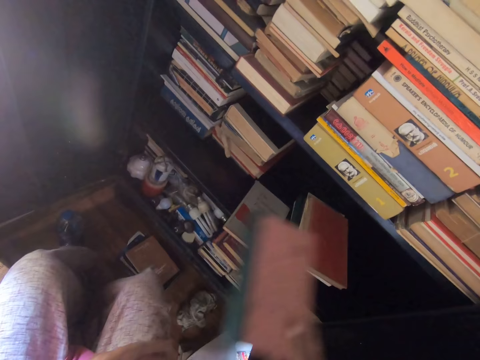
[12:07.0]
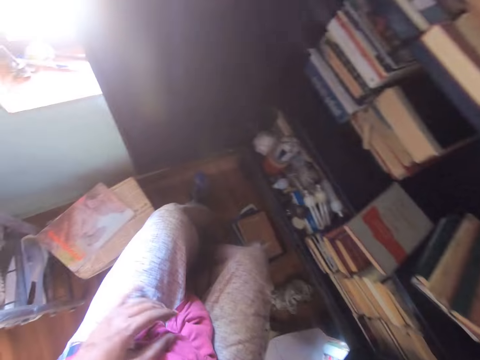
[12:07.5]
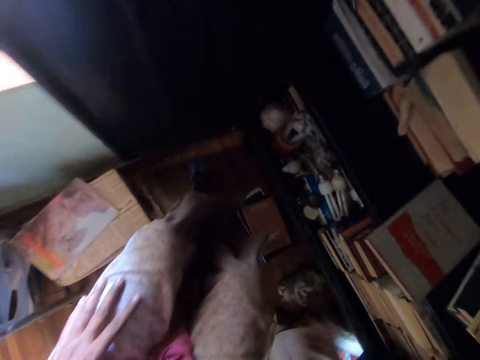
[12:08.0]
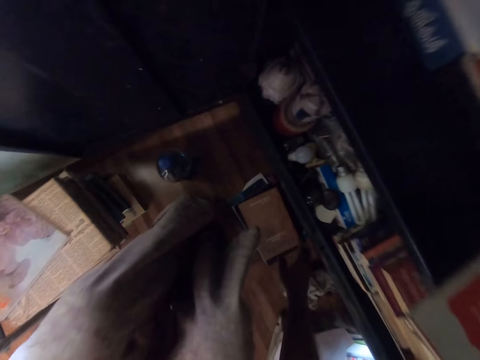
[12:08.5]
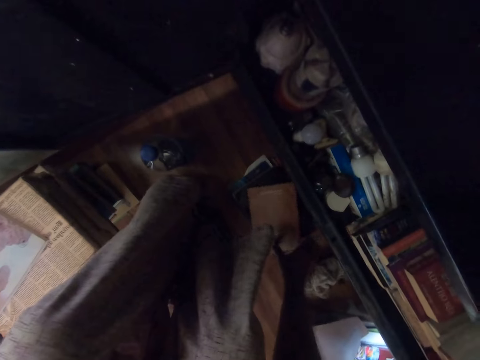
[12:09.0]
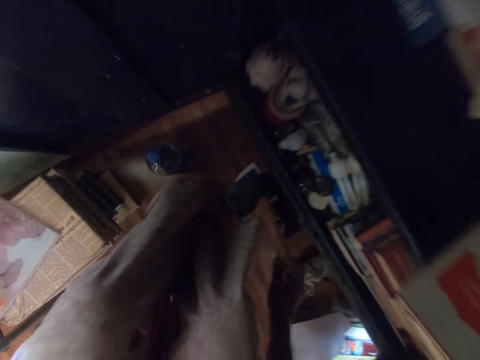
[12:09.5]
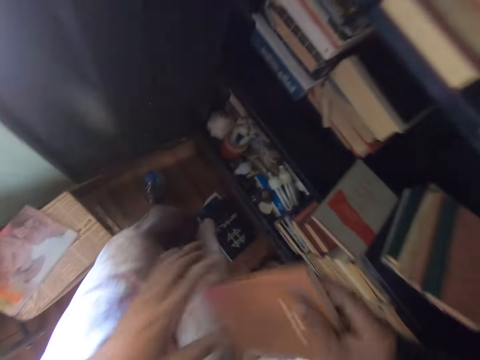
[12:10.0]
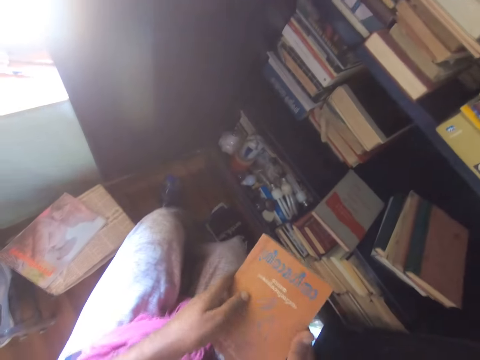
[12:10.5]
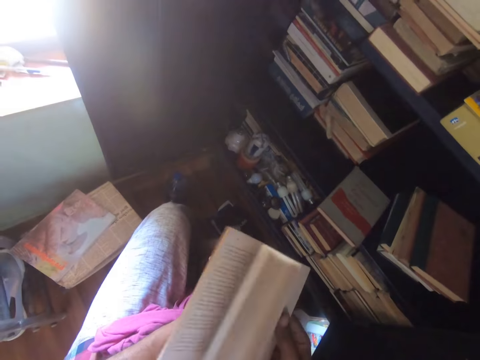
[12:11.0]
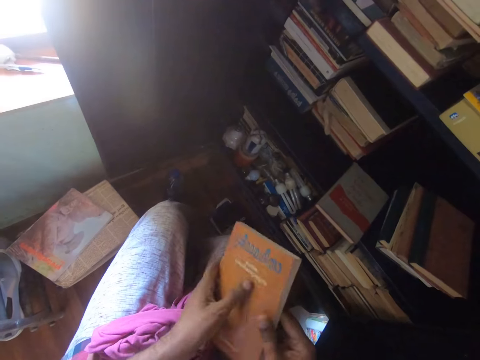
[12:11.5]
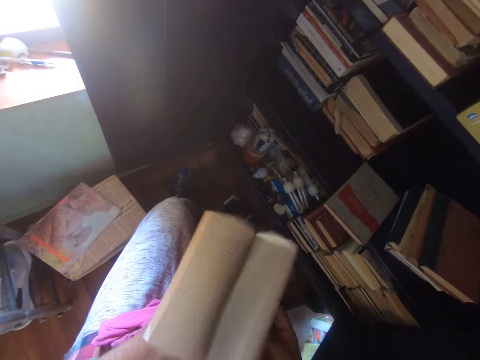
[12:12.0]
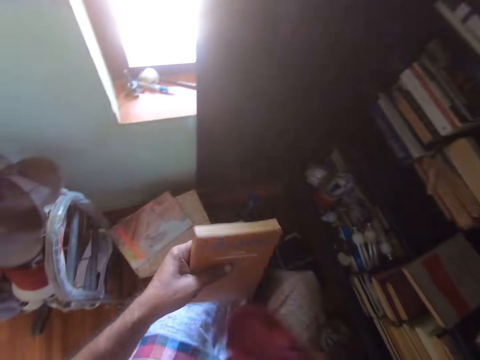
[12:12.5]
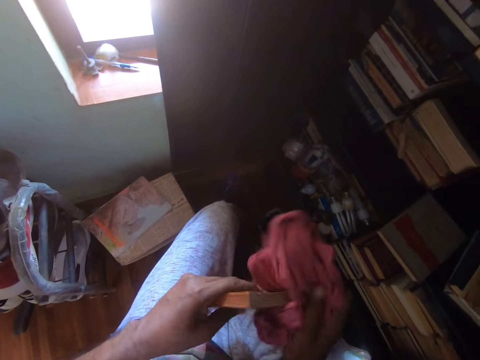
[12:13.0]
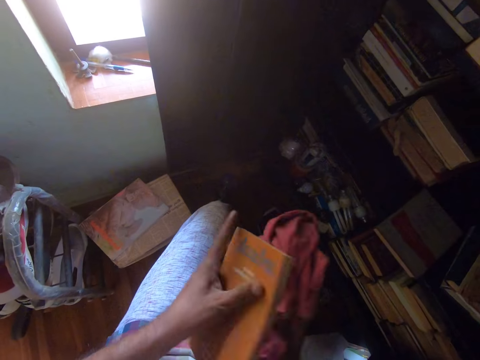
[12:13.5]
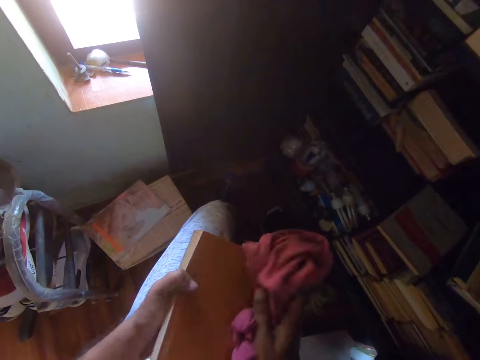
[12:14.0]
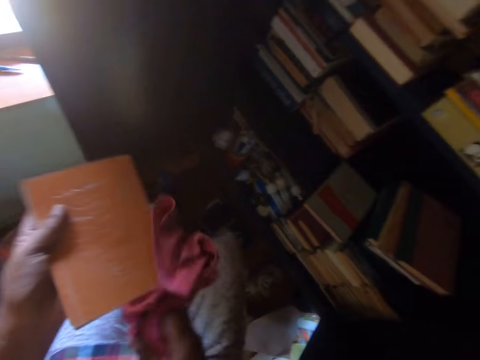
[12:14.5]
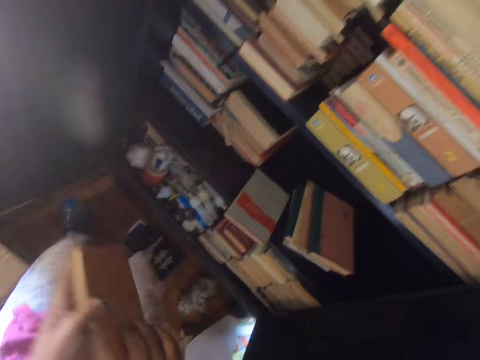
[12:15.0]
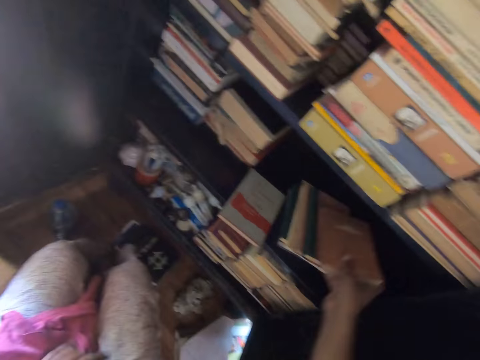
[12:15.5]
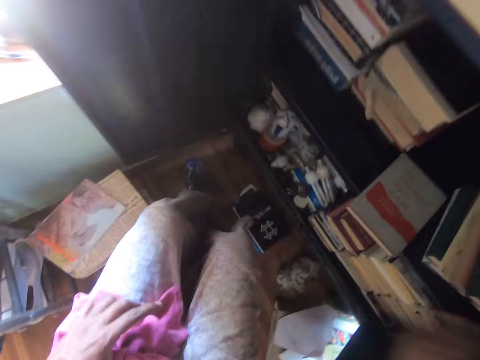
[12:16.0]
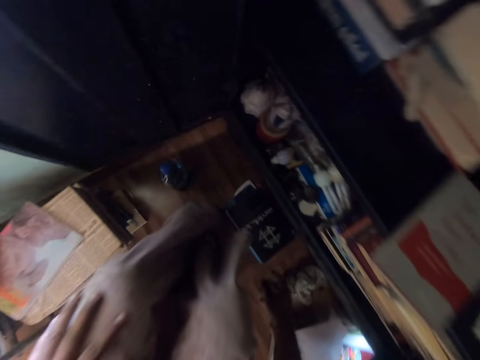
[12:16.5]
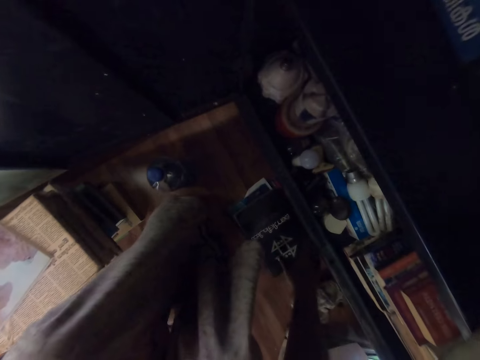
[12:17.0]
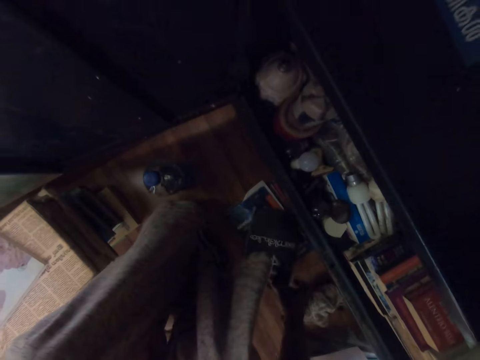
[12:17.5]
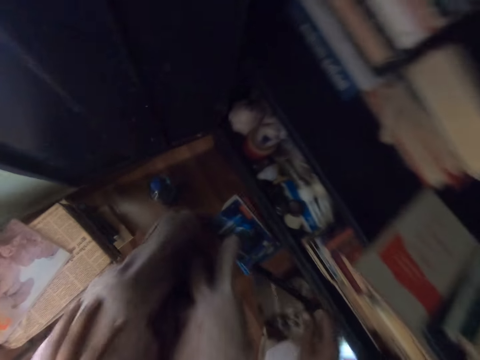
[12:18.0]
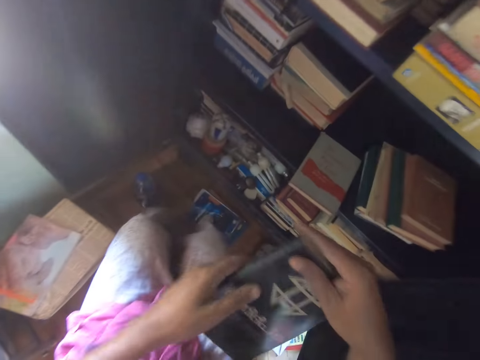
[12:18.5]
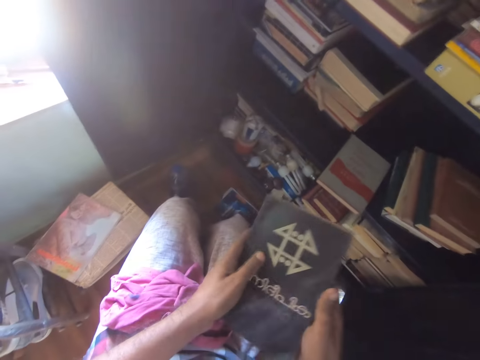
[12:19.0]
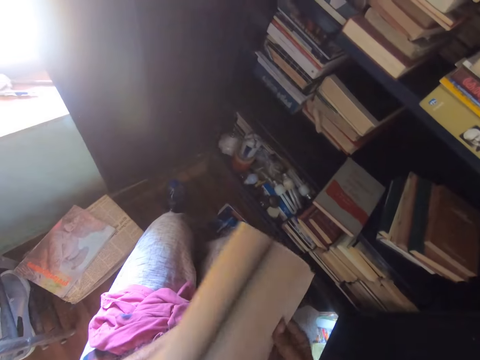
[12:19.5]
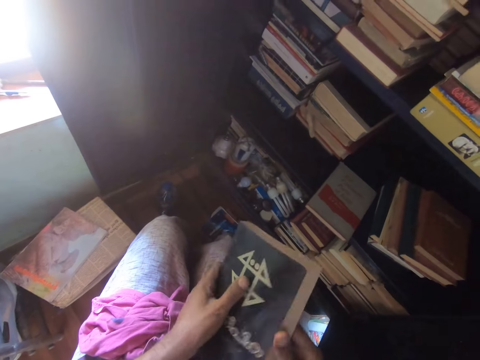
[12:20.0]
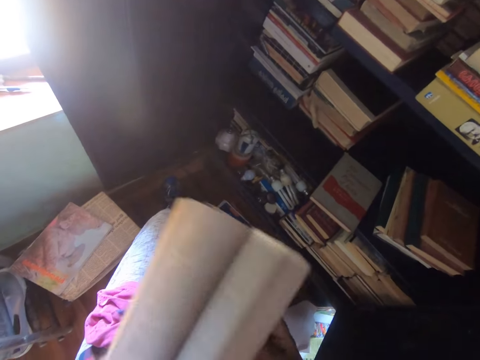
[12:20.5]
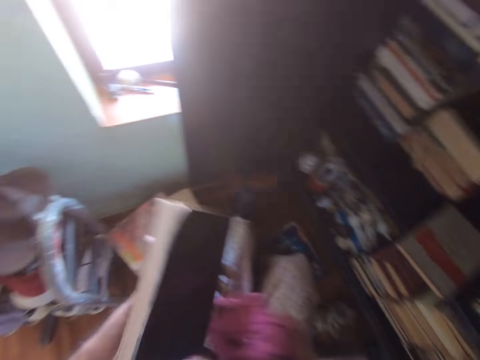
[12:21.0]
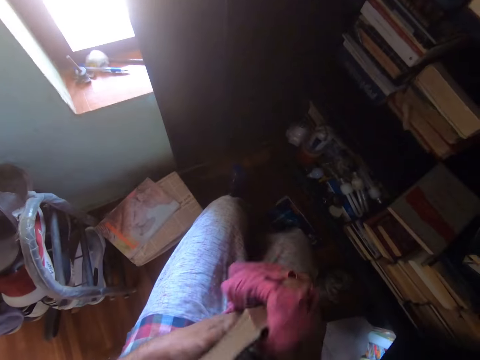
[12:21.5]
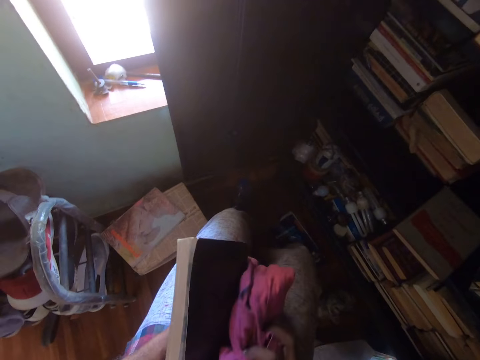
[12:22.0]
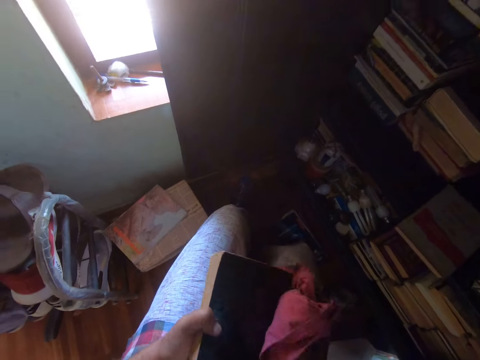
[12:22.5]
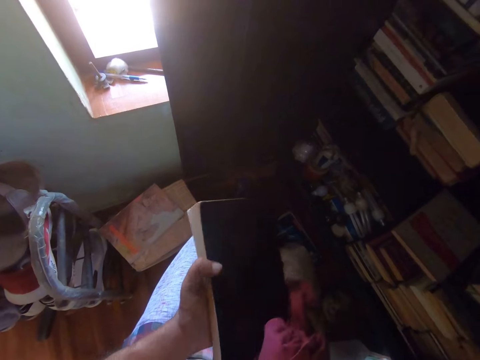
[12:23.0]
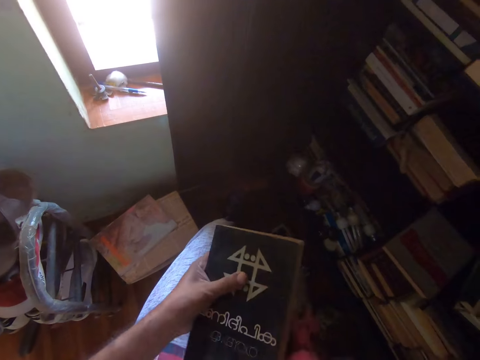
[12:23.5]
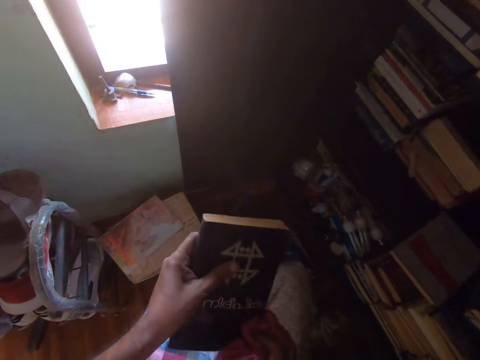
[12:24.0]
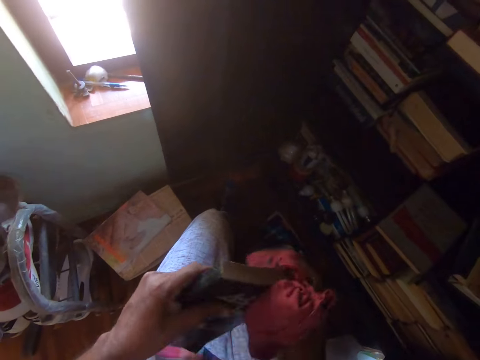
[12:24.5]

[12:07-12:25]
The camera wearer puts the books on the shelf. They pick up the book, peruse the book, and open the book. They pick up a hand towel. They wipe the book with a cloth. They put the hand towel on the thighs. They put the books on the shelf. They pick up the book, peruse the book, and open the book. They pick up the hand towel and wipe the book with the cloth.

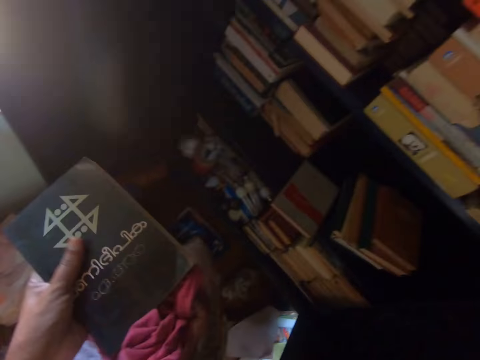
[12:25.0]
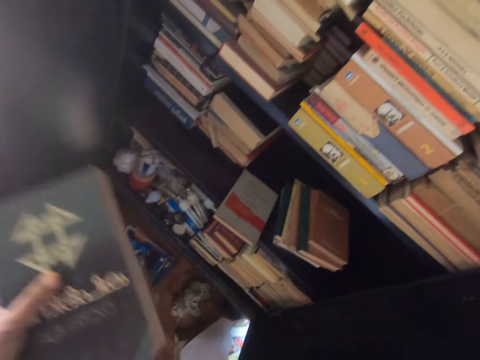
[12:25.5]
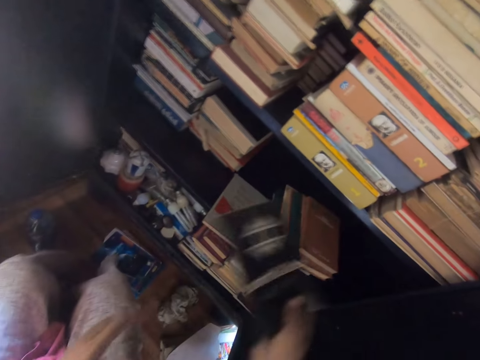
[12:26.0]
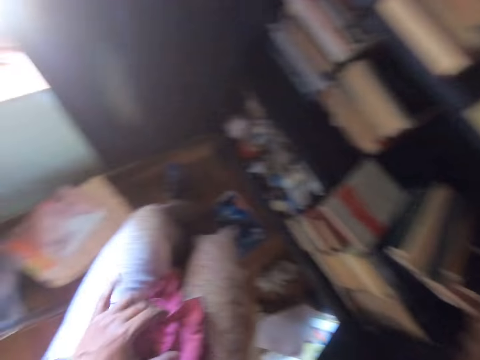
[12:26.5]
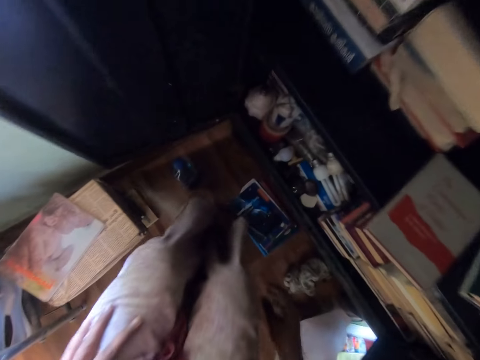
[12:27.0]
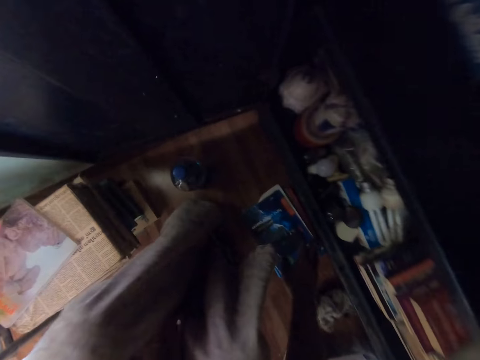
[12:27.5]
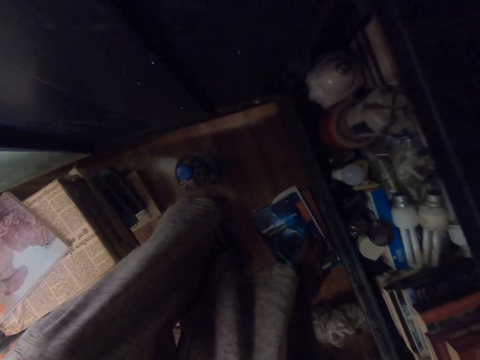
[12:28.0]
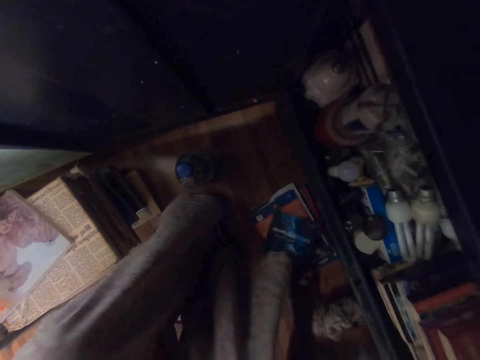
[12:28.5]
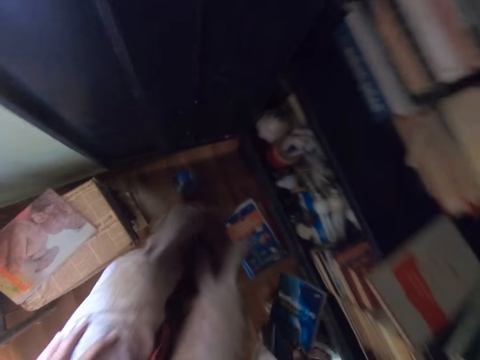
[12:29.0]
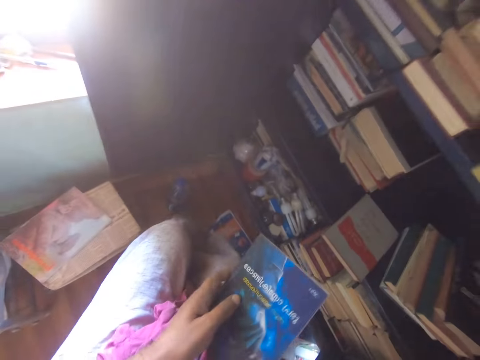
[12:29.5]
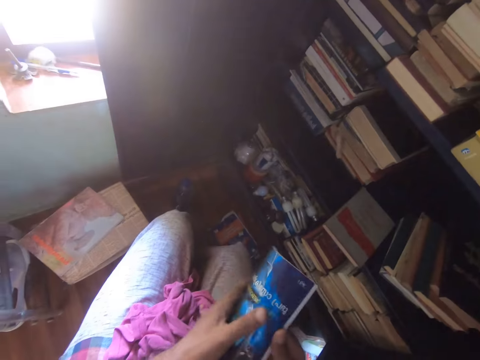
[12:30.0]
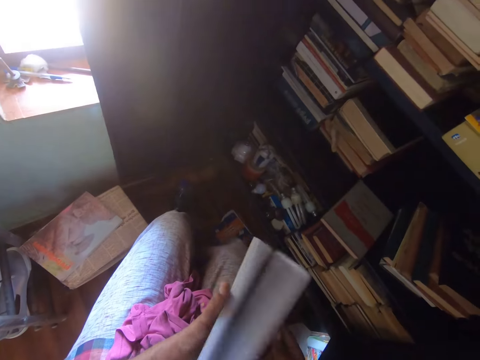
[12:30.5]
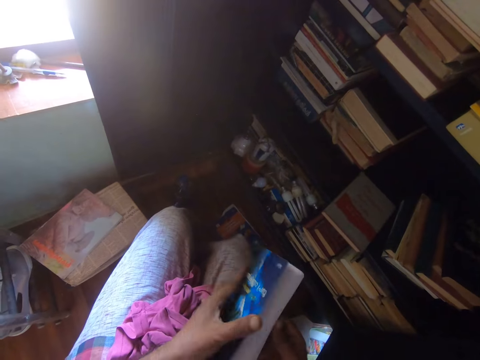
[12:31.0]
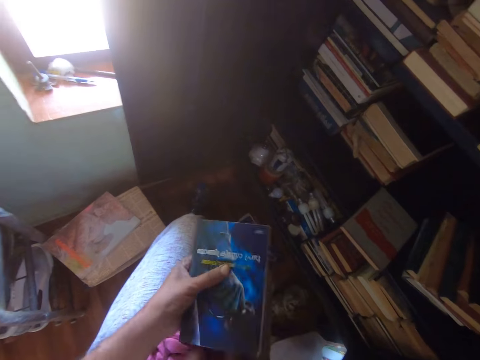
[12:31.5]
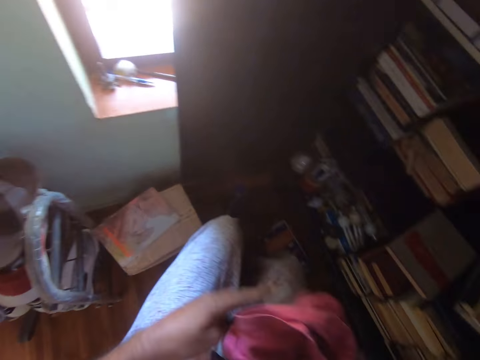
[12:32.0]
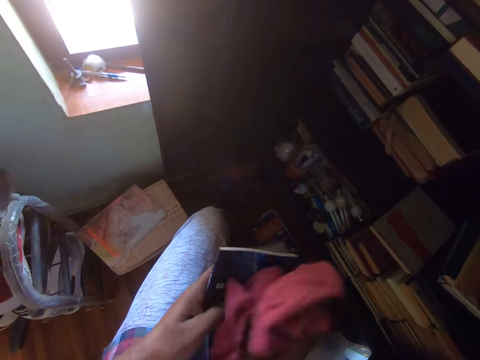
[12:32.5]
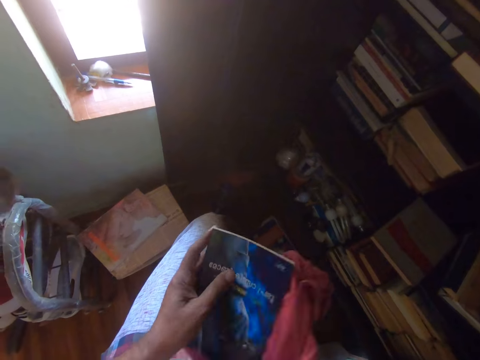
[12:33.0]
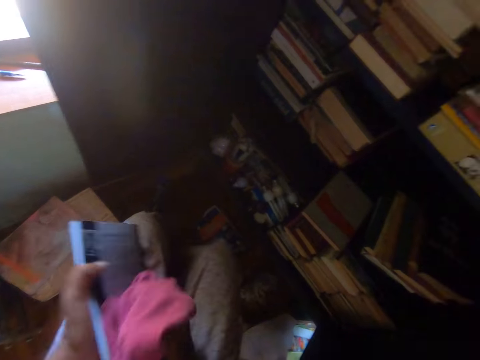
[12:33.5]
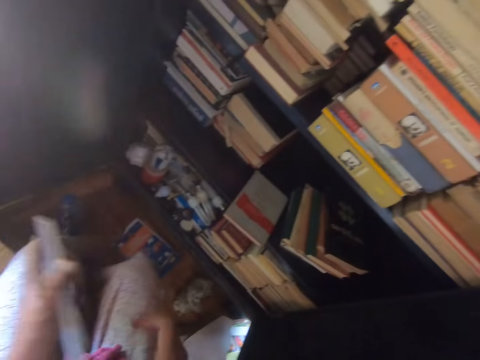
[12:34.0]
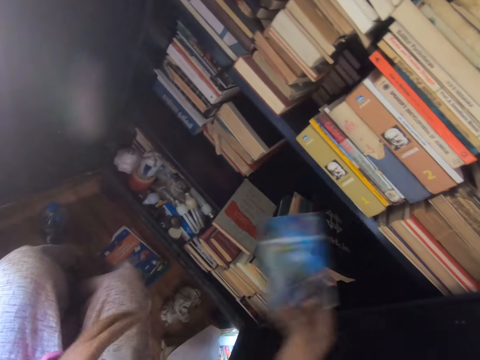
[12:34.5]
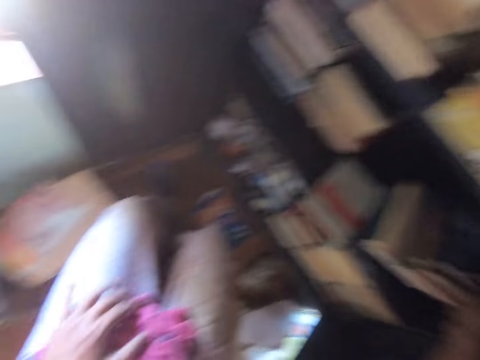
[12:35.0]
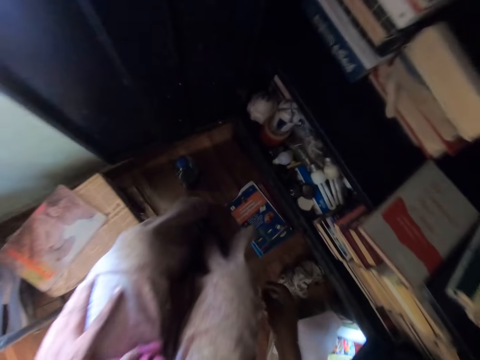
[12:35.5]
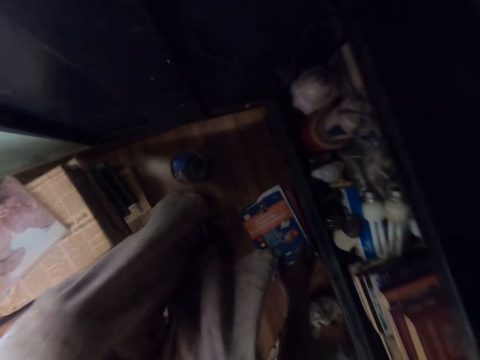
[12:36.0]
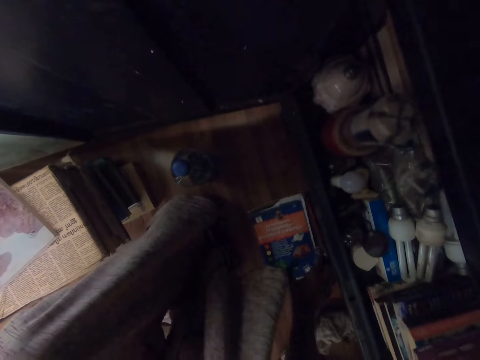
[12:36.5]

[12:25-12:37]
The camera wearer puts a hand towel on the thighs. They put the books on the shelf. They take a book. They peruse the book. They open the book. They pick the hand towel. They wipe the book with a cloth. They put the hand towel on the thighs. They put the books on the shelf. They take a book.
